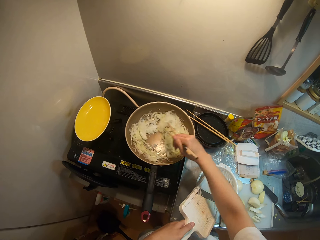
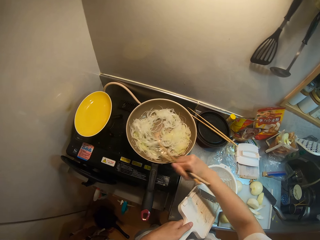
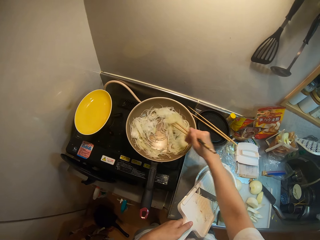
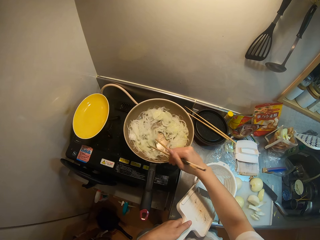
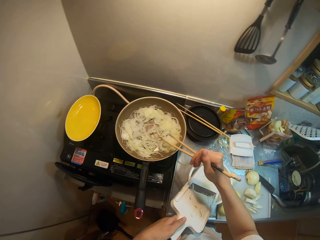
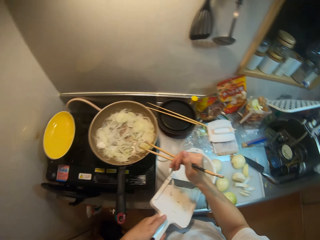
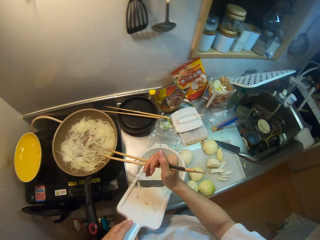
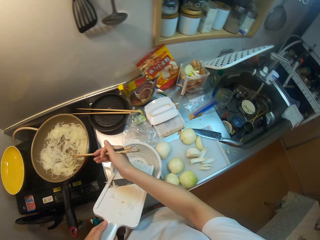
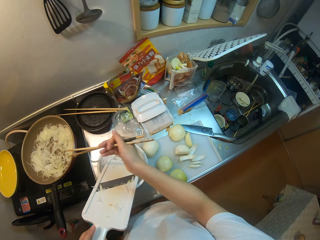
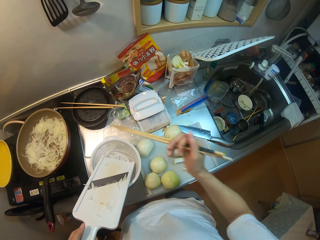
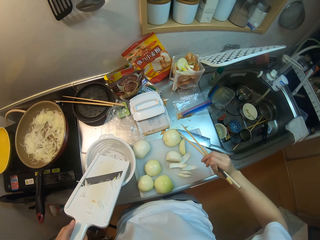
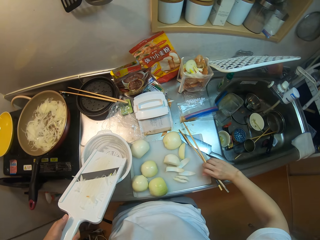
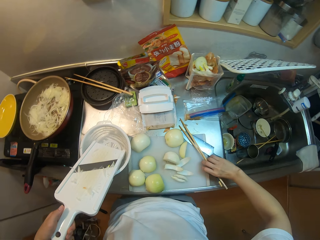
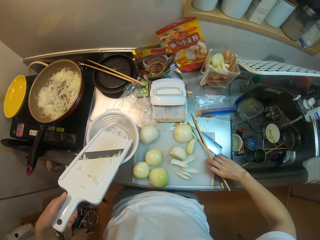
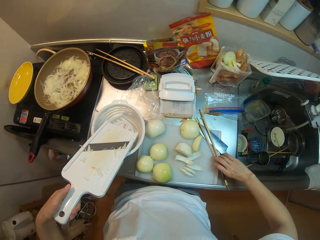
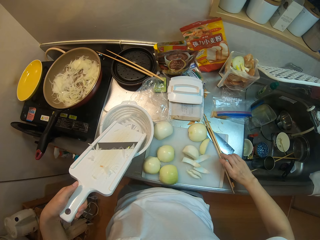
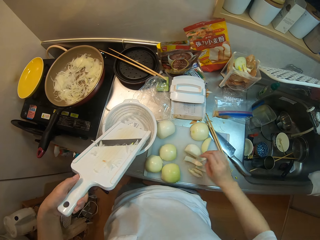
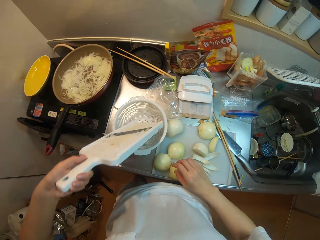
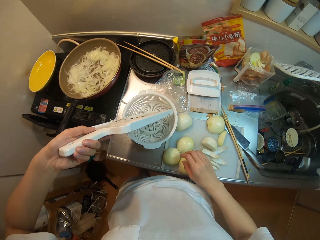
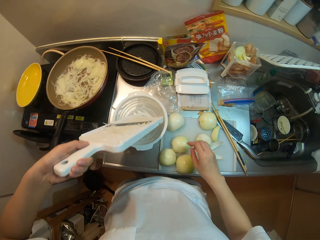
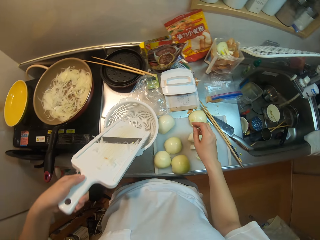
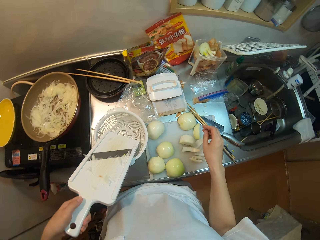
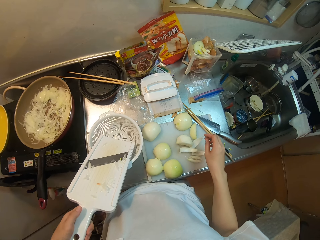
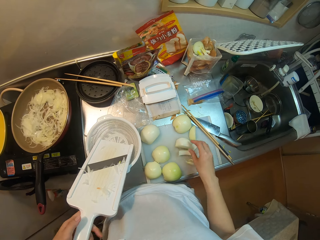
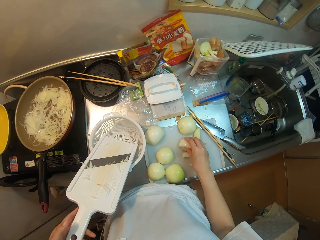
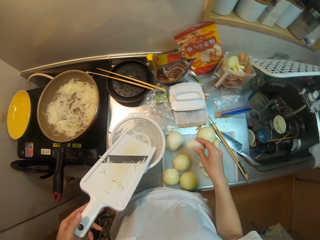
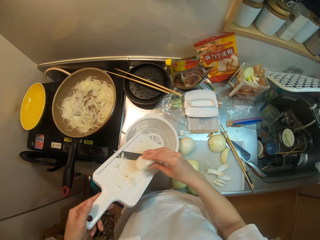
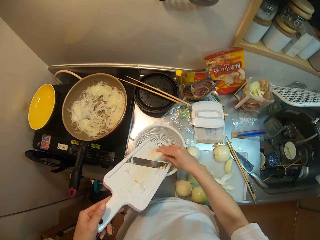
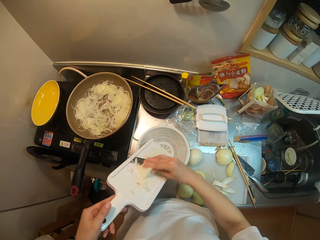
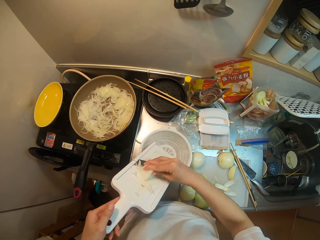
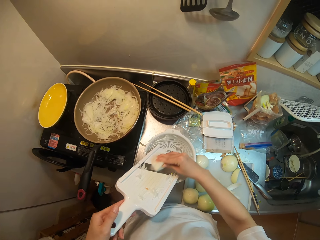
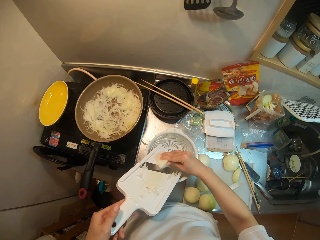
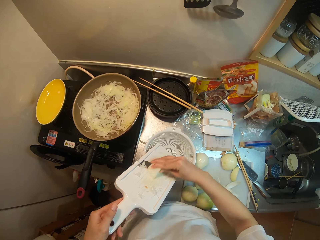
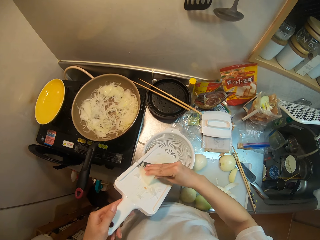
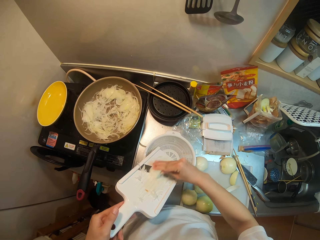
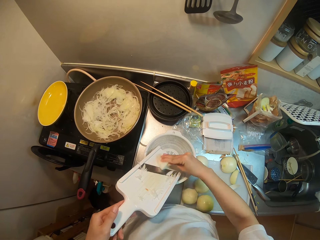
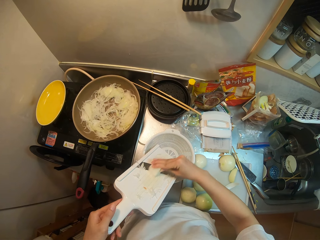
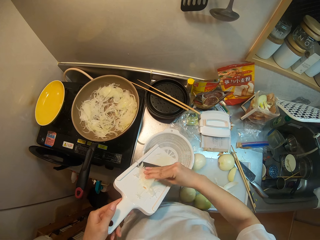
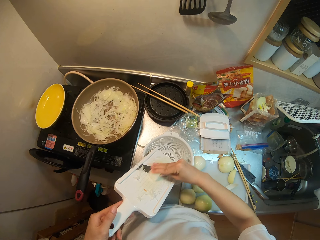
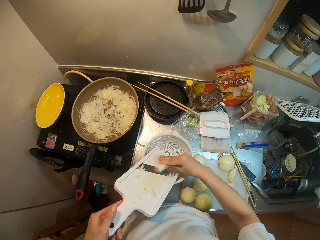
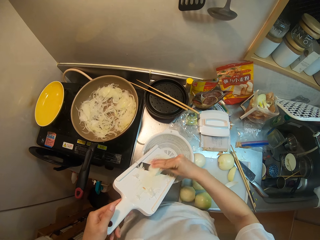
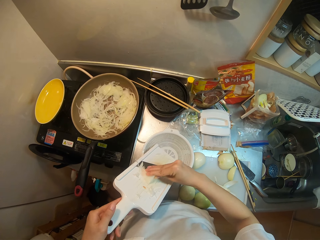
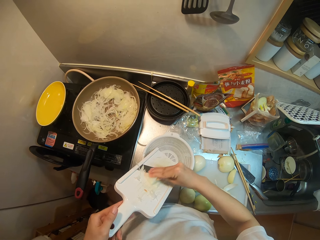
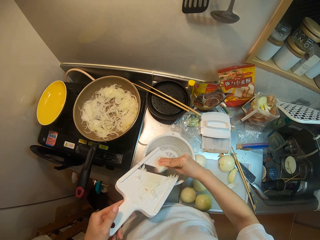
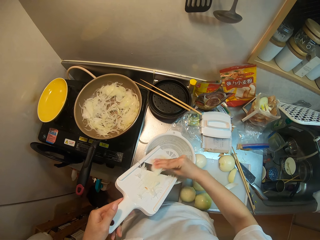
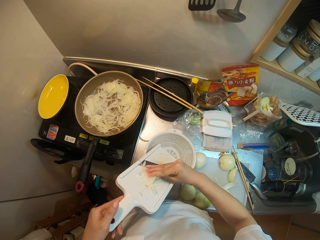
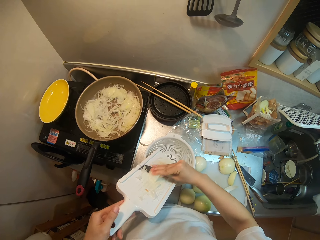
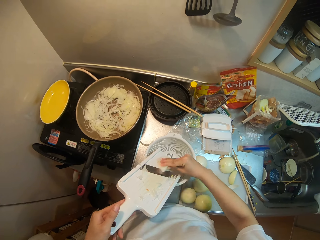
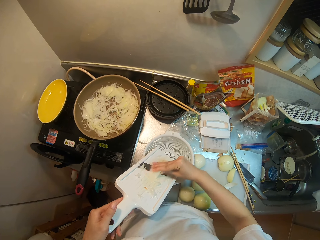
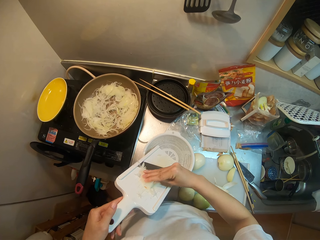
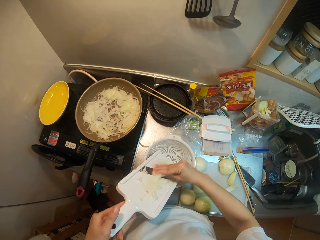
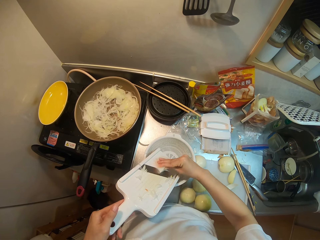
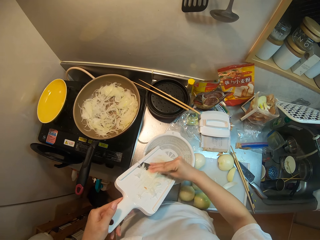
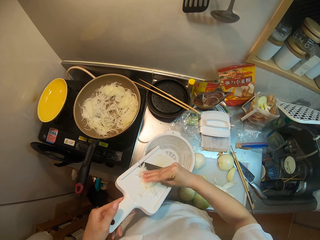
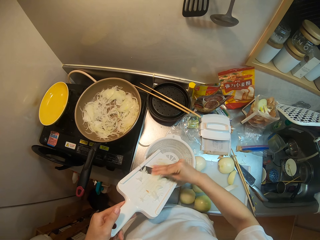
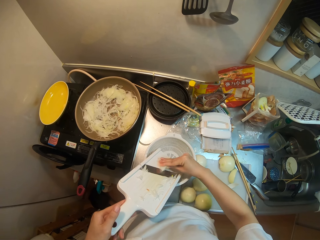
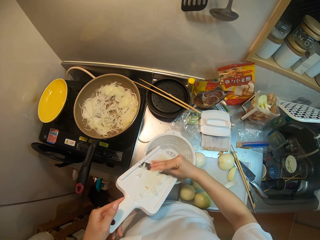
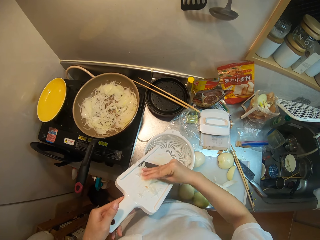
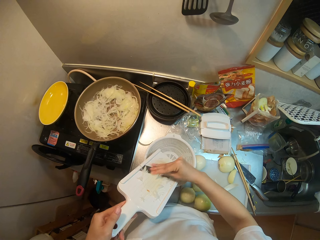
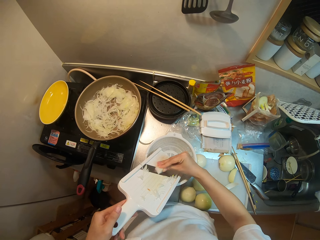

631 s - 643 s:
The camera wearer places the chopsticks back on the countertop. They position the vegetable slicer in the basin. They pick up another white onion from the countertop. They slice the onion in the basin.

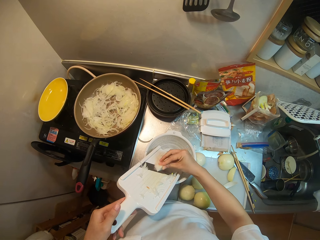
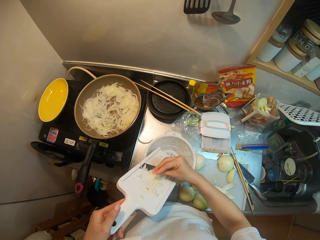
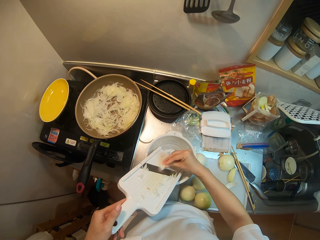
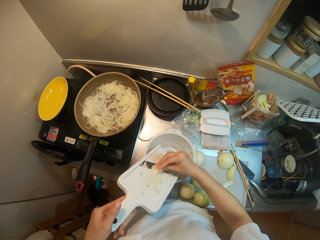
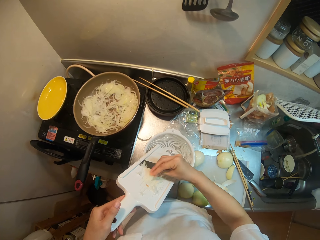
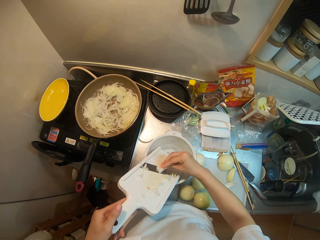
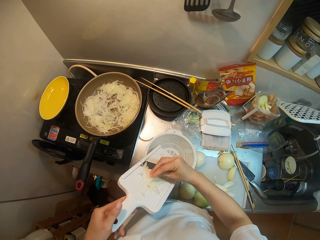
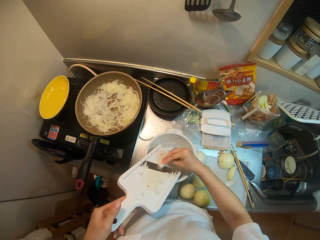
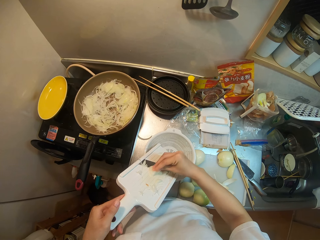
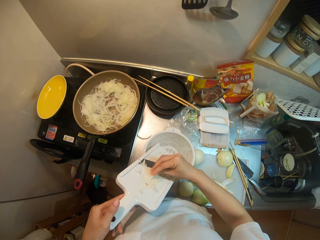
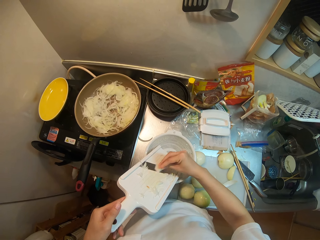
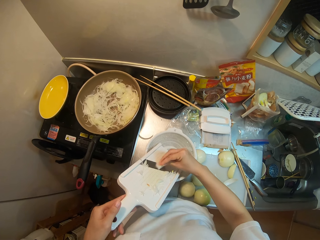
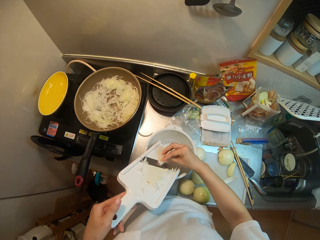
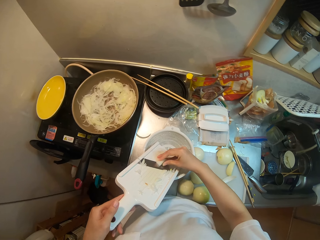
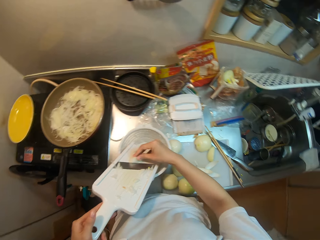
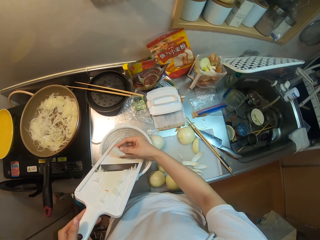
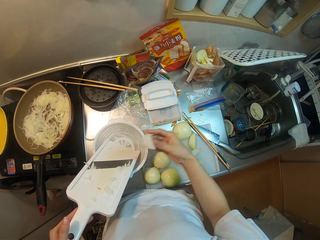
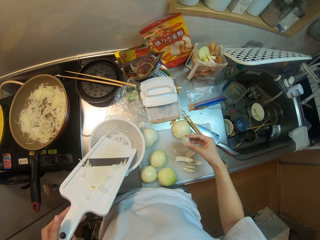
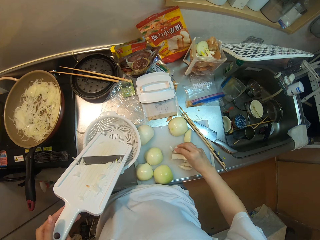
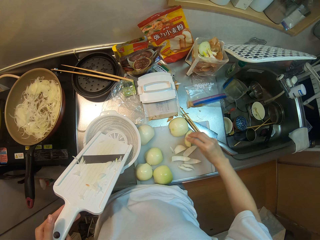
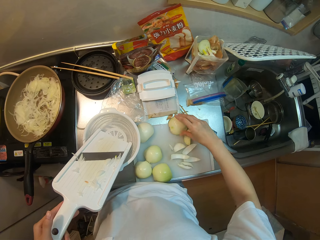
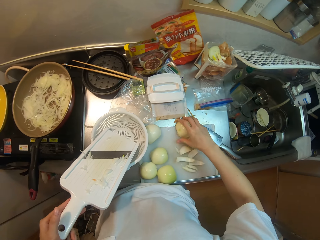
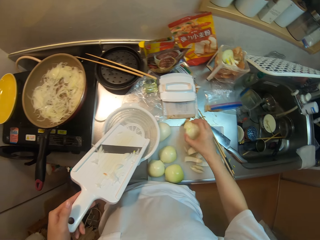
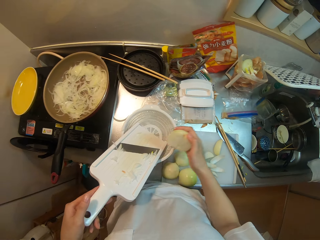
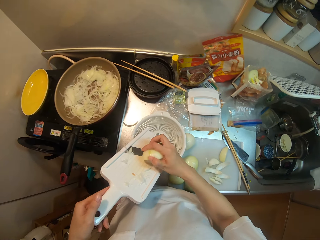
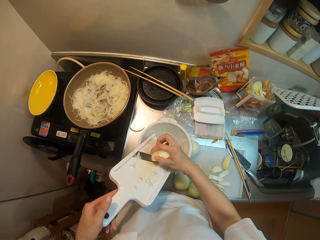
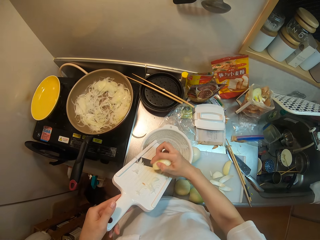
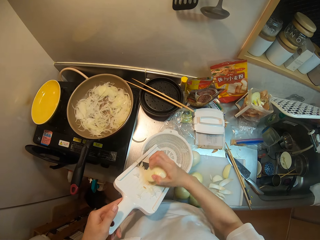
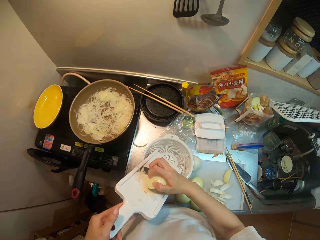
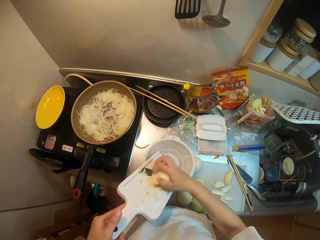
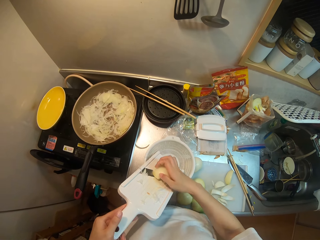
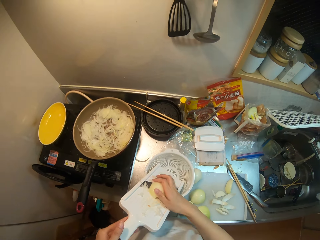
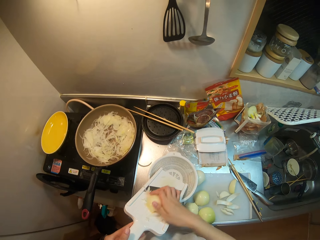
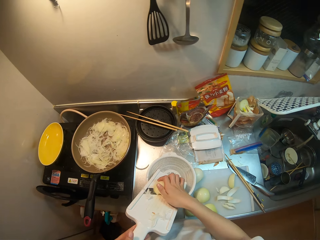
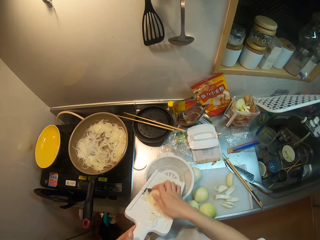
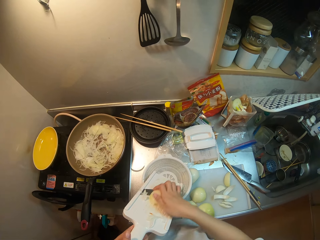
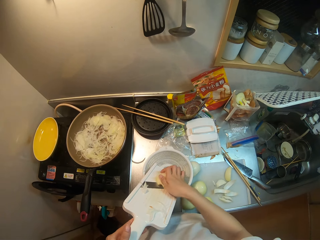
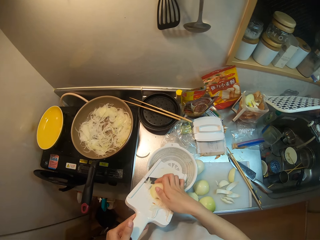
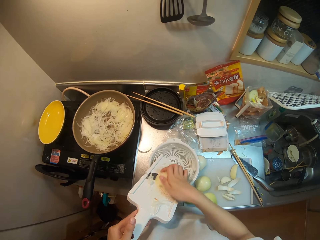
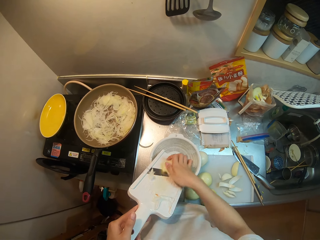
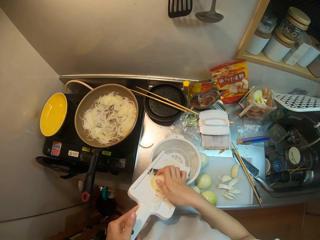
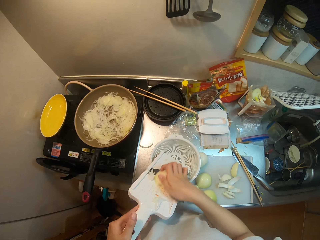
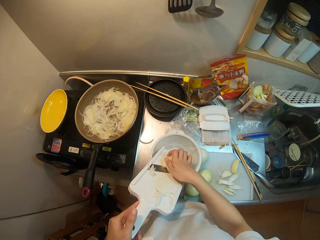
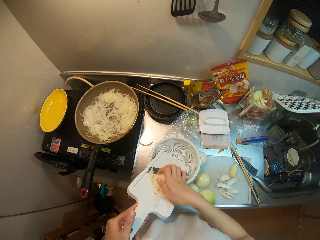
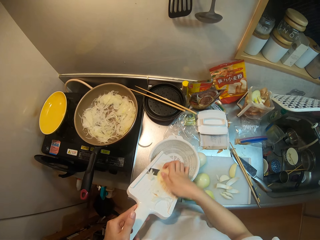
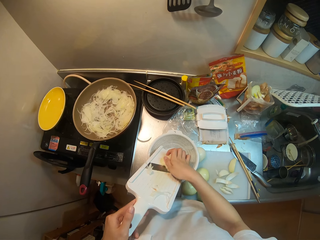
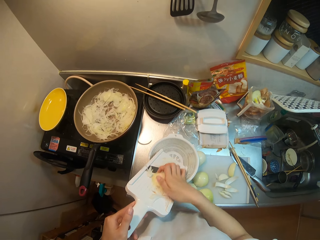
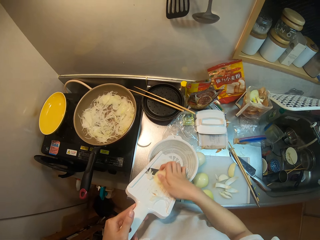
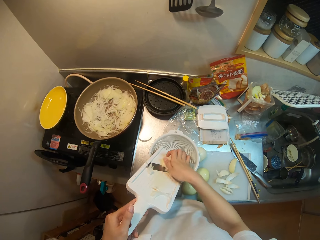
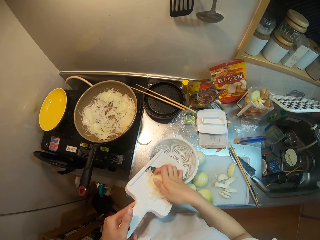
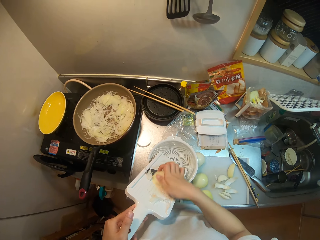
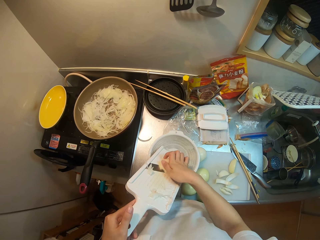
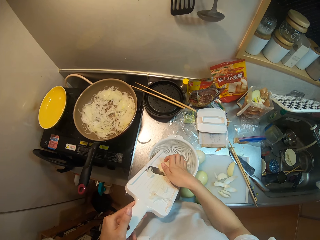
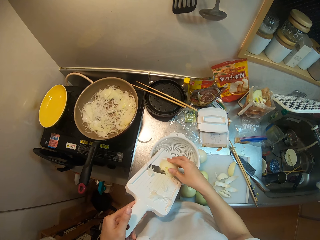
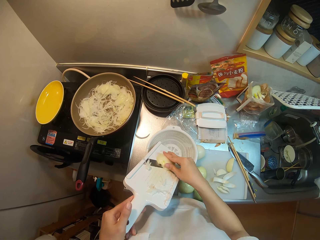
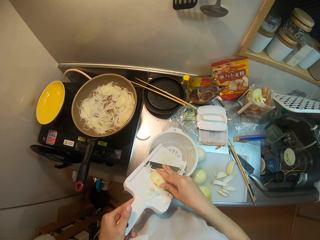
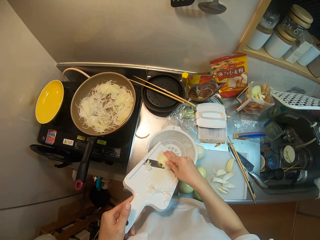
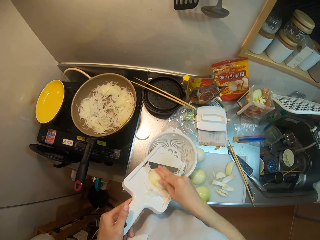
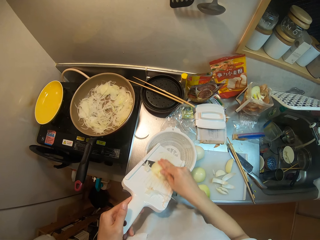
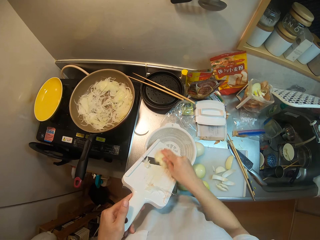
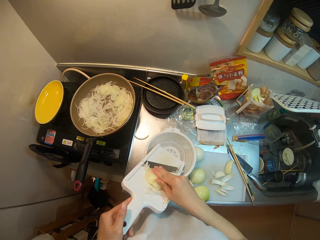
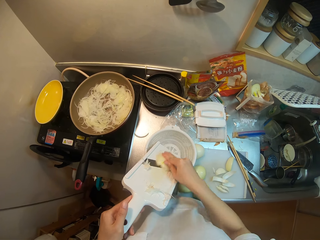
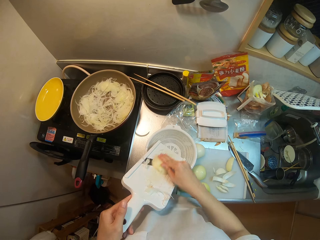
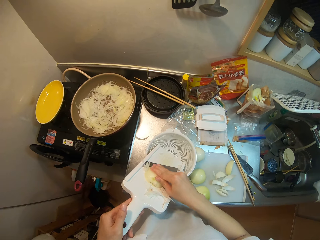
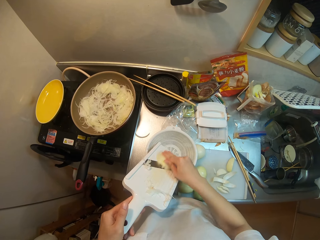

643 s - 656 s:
The camera wearer places the remaining piece on the countertop. They pick up another bigger onion piece. They slice the piece in the basin.
